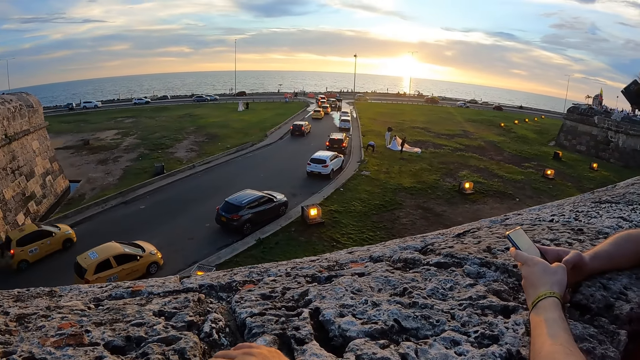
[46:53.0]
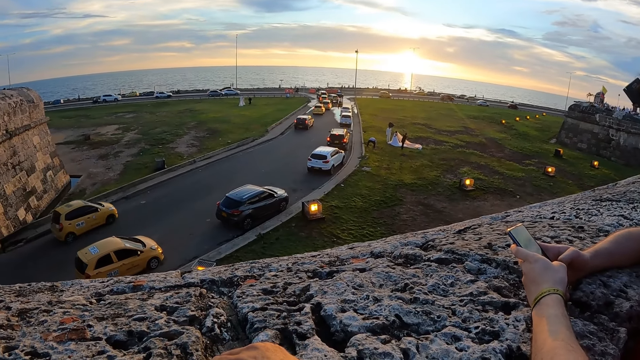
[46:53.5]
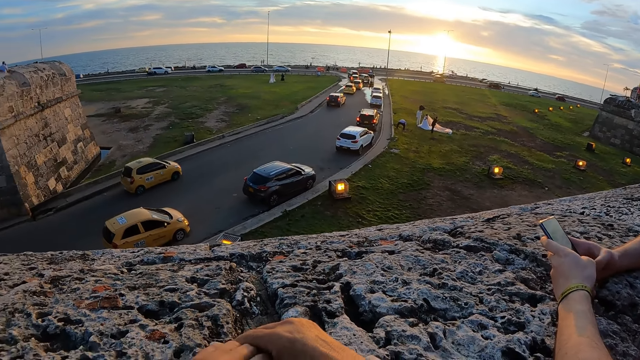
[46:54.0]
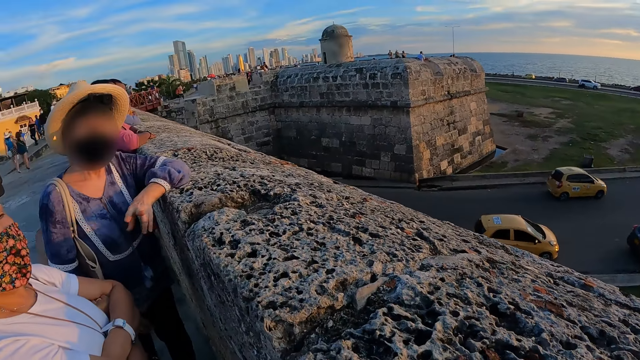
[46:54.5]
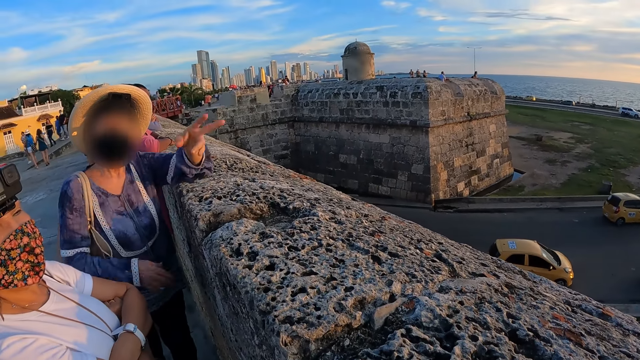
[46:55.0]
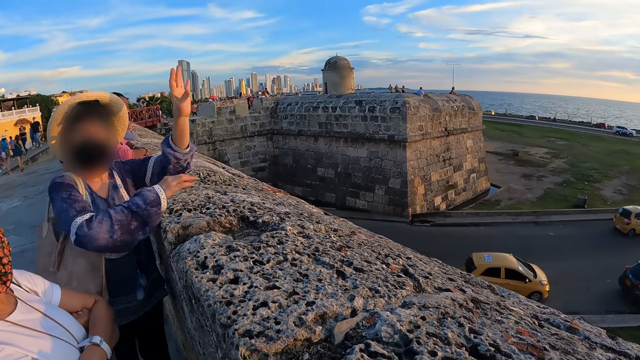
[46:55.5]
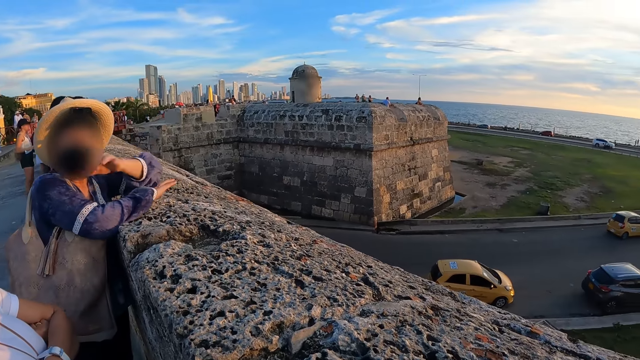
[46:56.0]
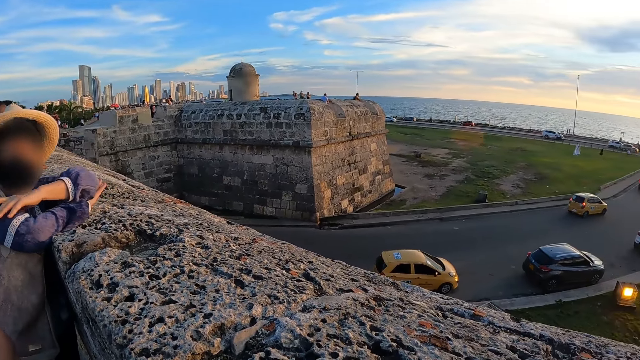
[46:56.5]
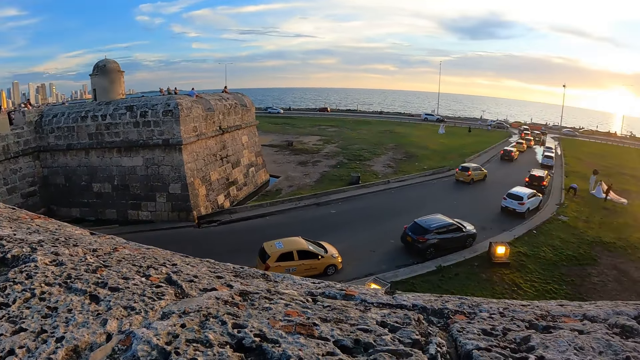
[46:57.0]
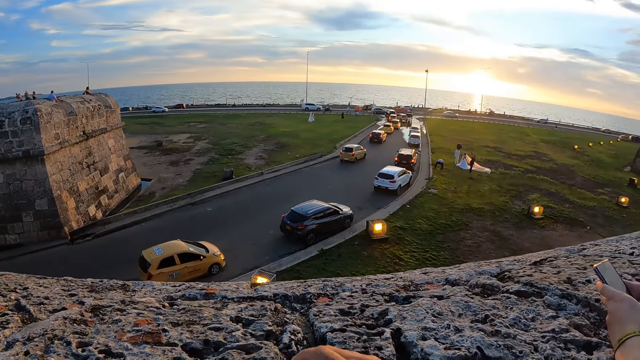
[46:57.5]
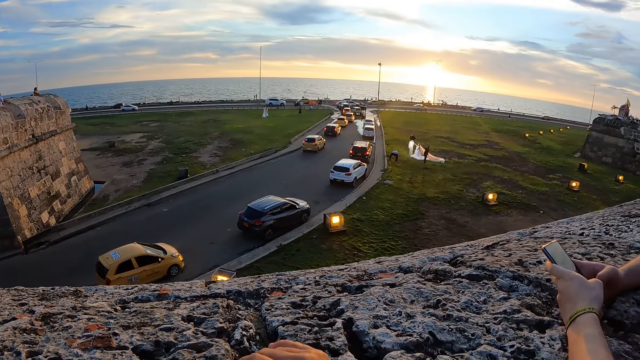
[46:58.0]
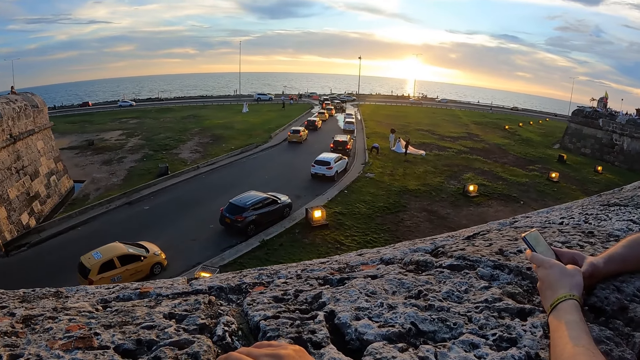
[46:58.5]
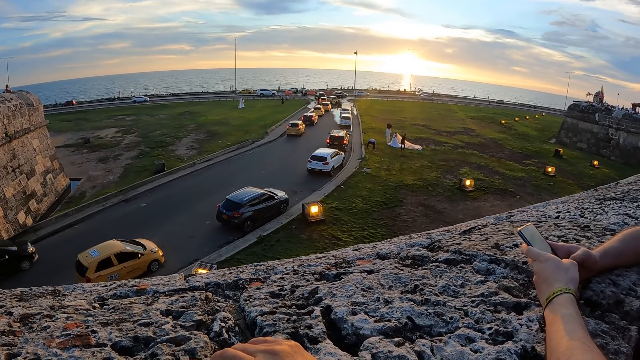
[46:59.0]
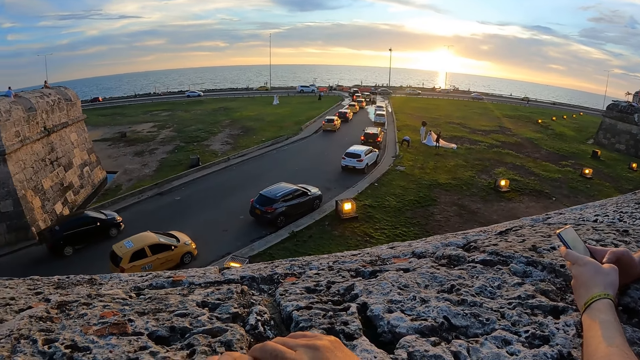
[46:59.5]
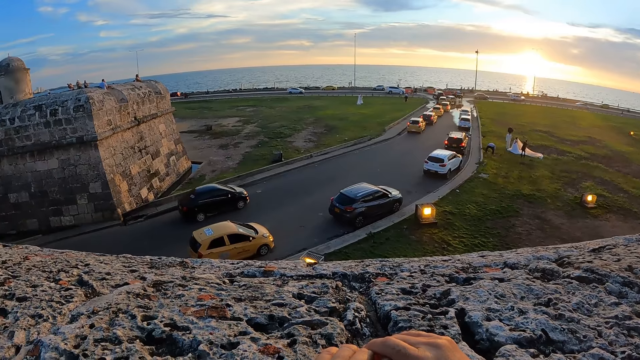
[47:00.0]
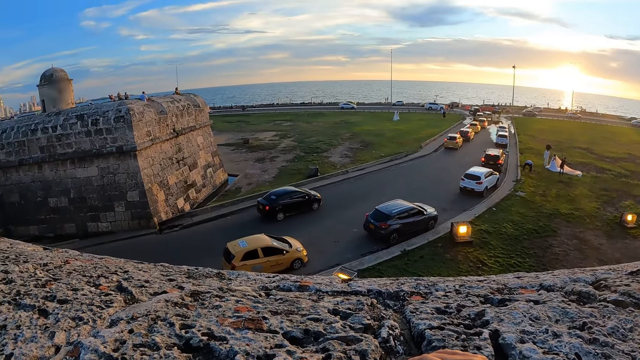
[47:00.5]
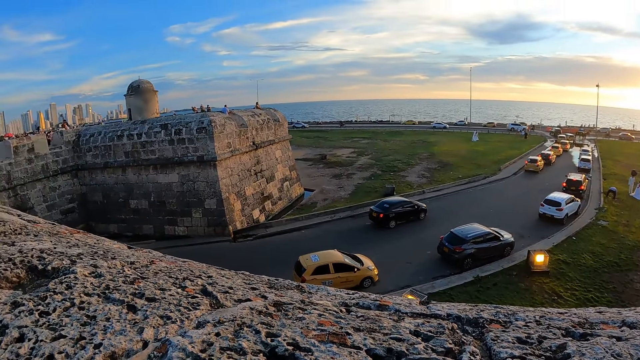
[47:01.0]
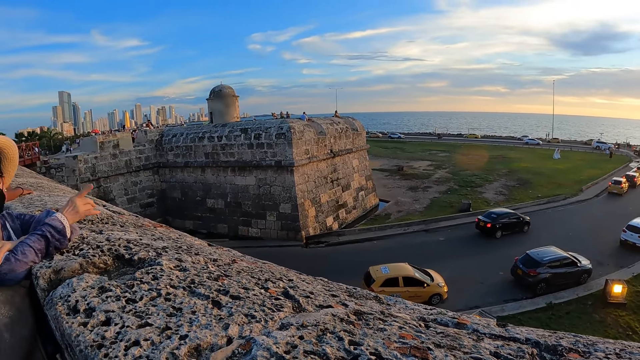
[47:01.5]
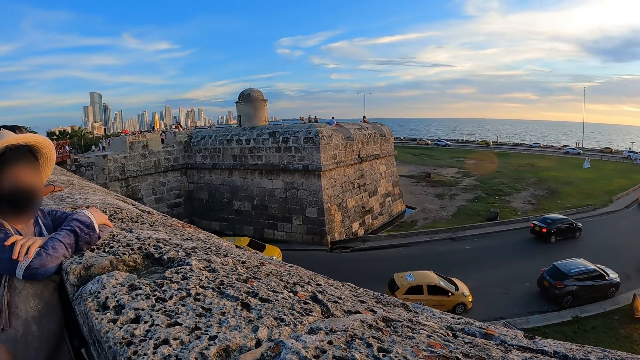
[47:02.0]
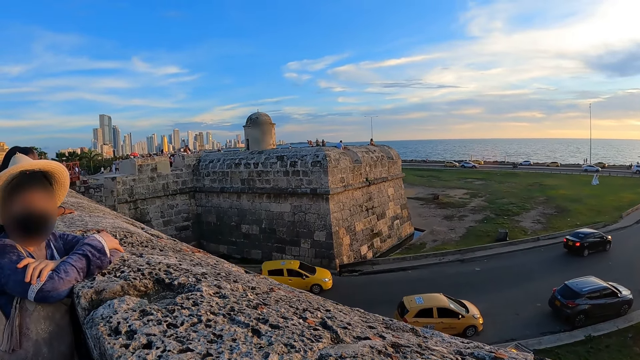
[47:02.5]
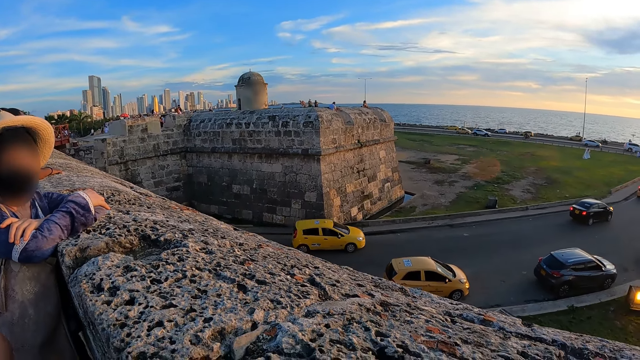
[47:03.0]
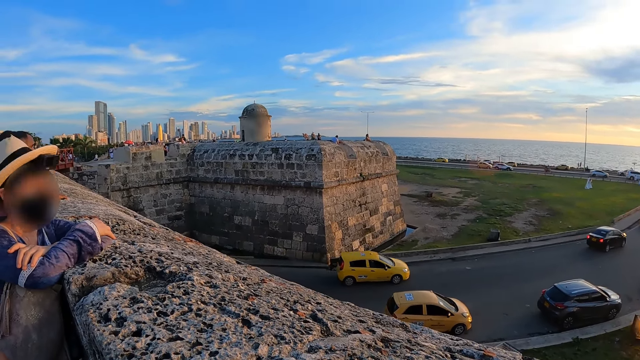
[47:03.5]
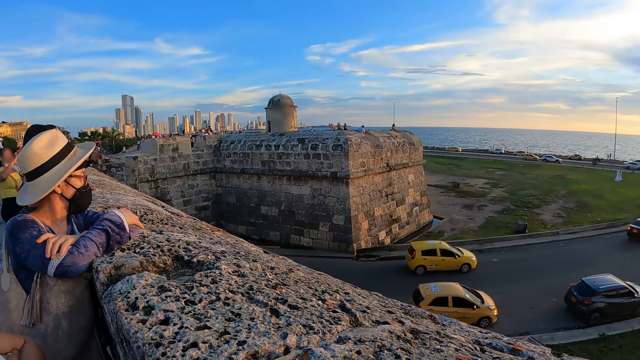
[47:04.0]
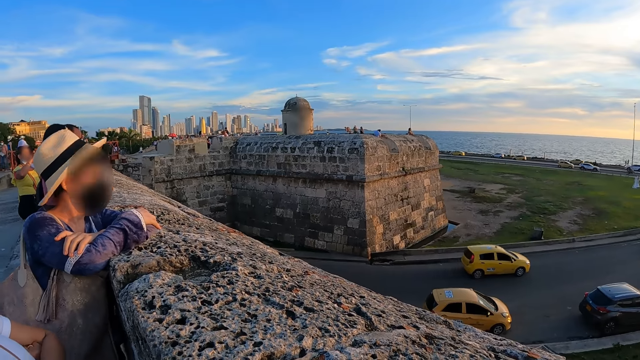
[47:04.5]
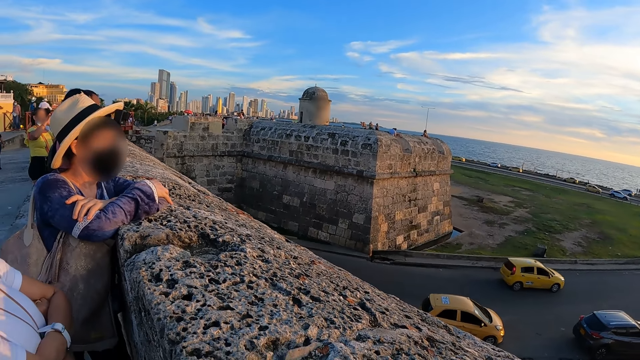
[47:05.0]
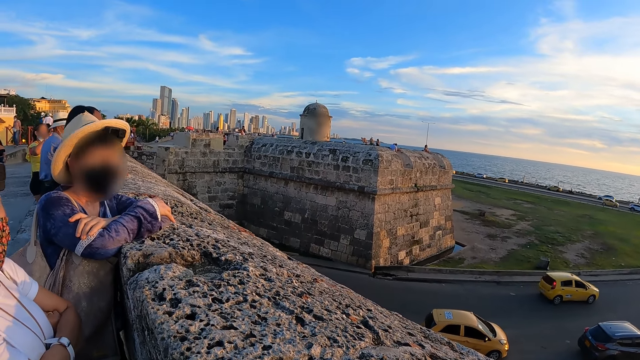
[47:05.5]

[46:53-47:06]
The woman interacts with the camera wearer. The woman places both hands on a barricade. The camera wearer operates the phone with both hands. The woman interacts with the camera wearer.

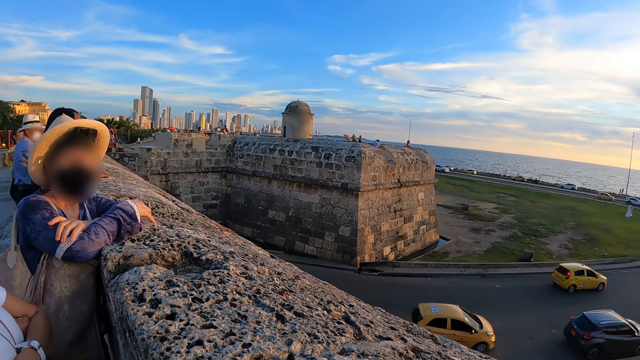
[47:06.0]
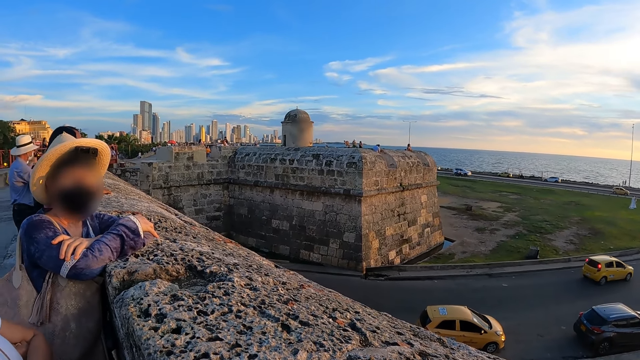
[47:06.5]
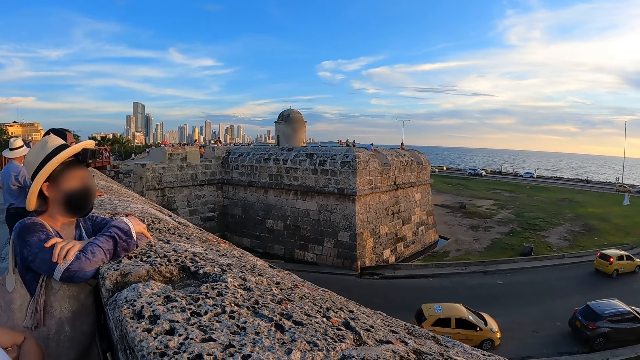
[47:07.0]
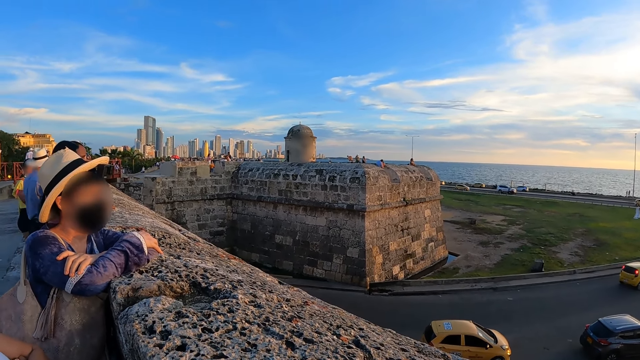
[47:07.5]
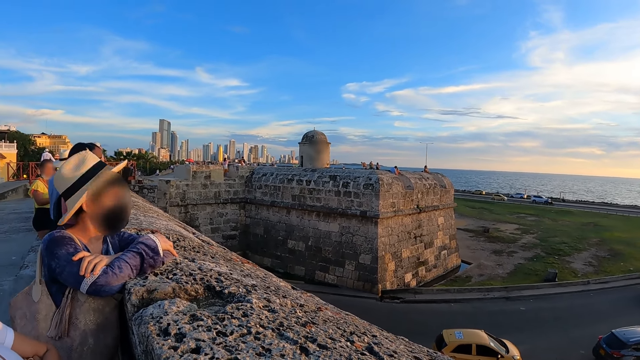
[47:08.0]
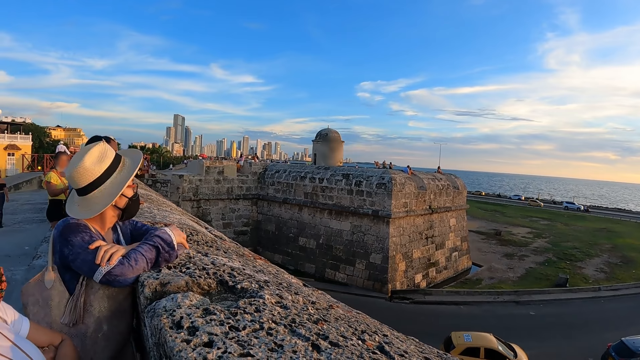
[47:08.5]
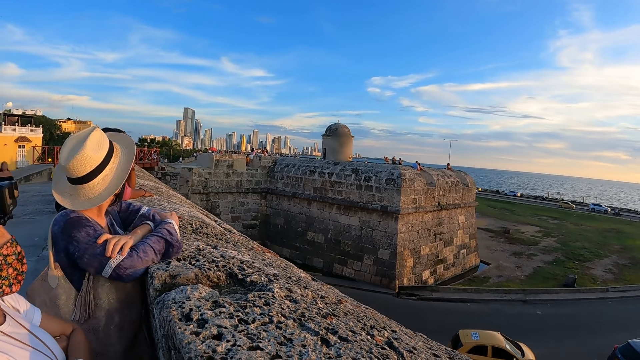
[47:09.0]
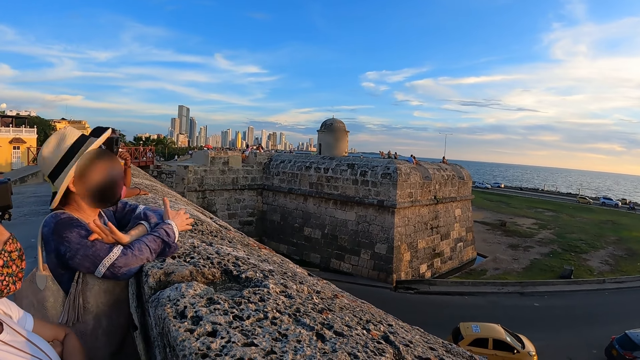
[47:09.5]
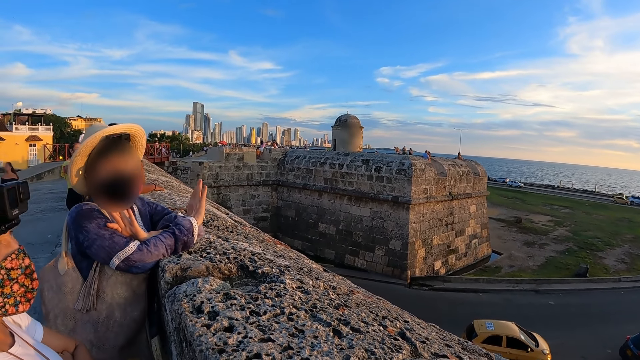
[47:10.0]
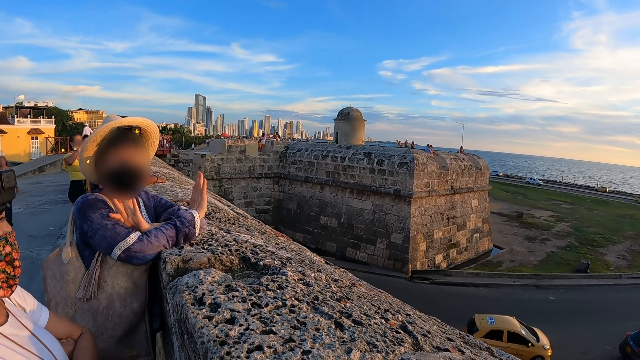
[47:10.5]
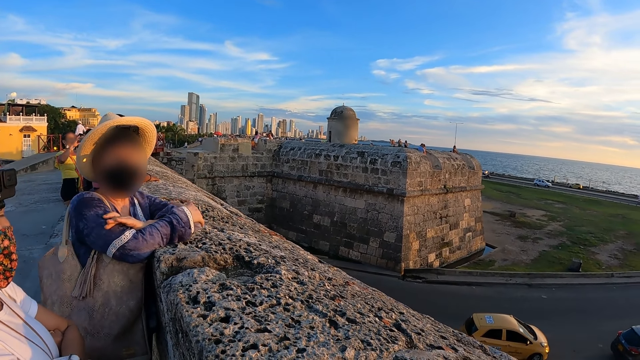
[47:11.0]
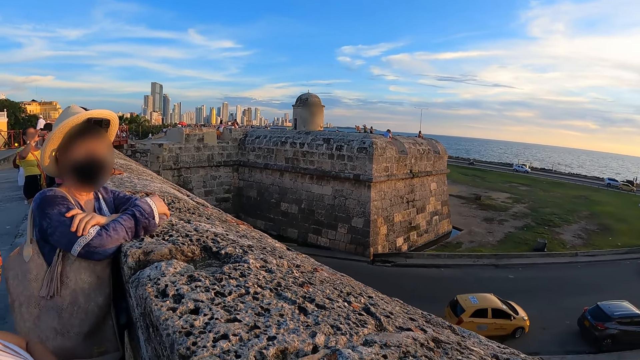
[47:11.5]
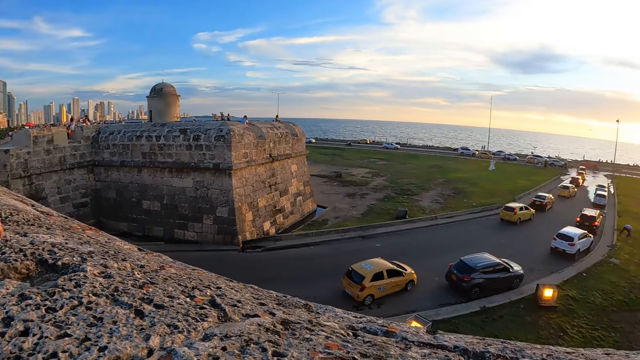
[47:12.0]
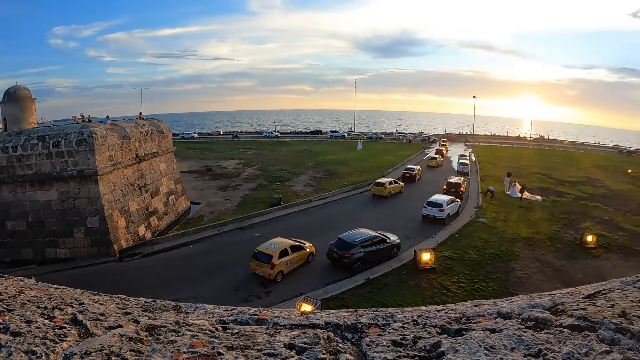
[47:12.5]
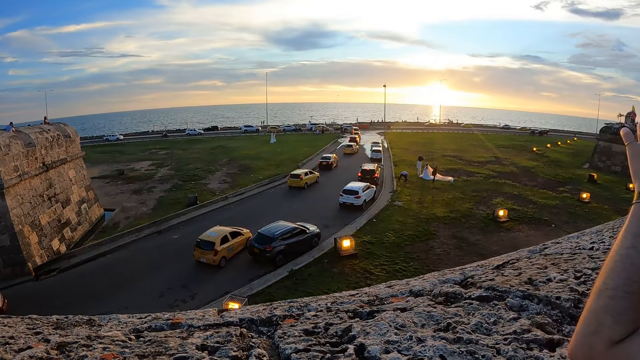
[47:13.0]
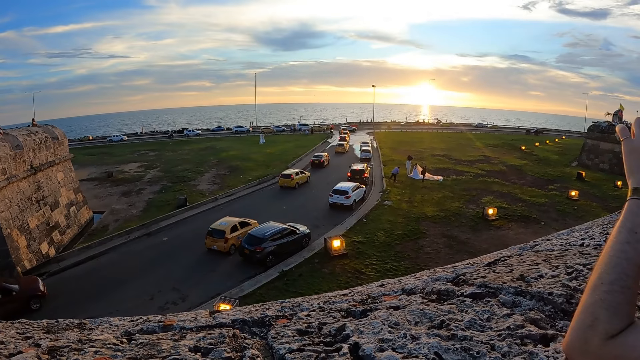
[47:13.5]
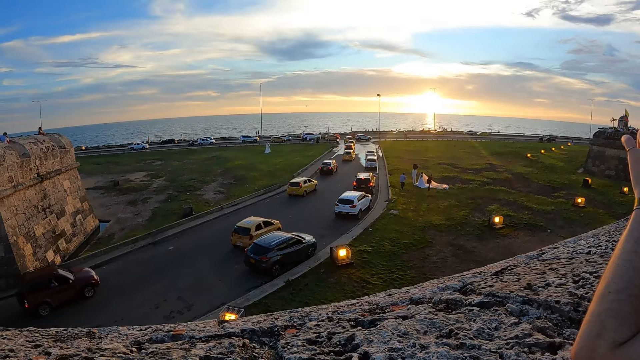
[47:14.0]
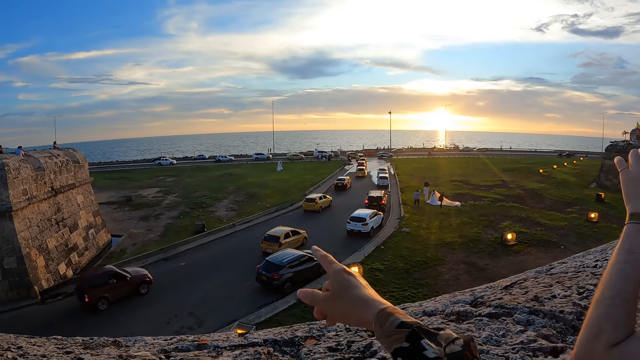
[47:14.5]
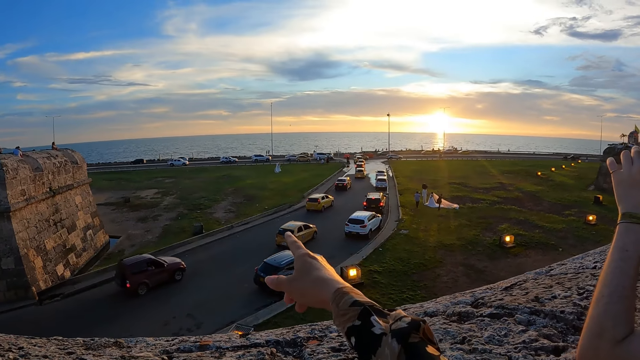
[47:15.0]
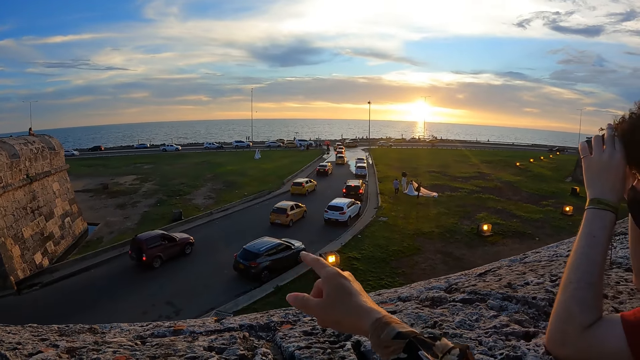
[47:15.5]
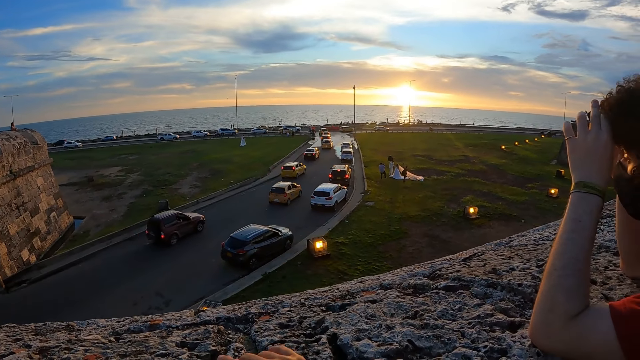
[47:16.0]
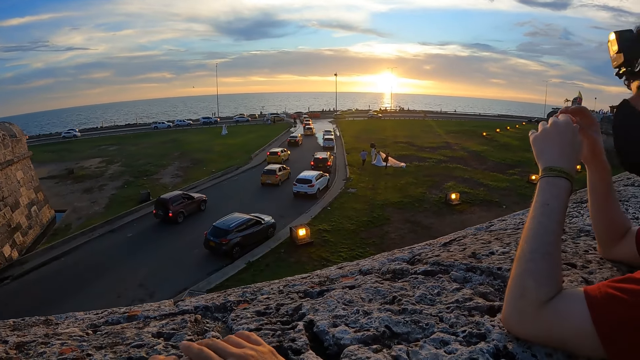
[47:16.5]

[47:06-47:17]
The camera wearer points ahead at a car.
